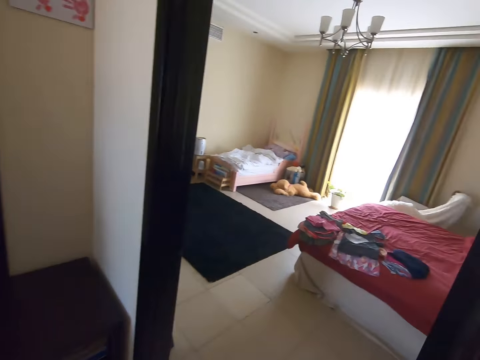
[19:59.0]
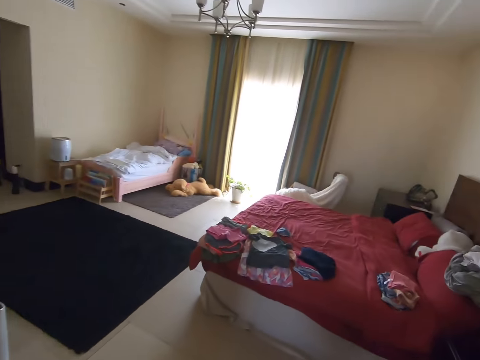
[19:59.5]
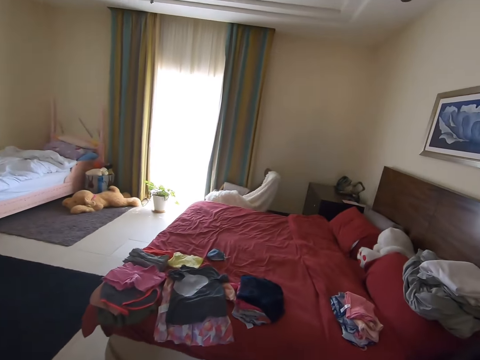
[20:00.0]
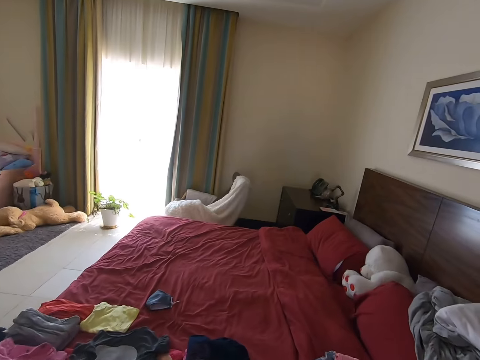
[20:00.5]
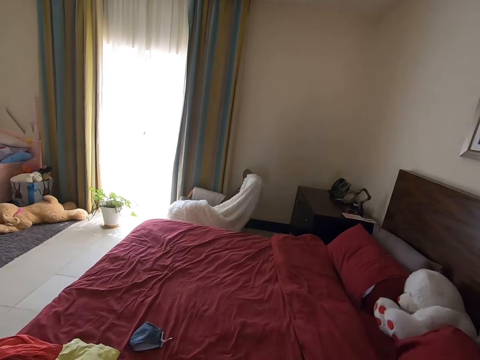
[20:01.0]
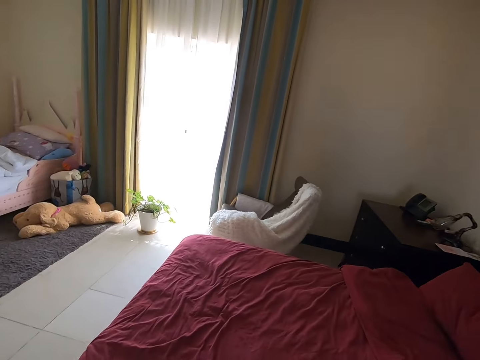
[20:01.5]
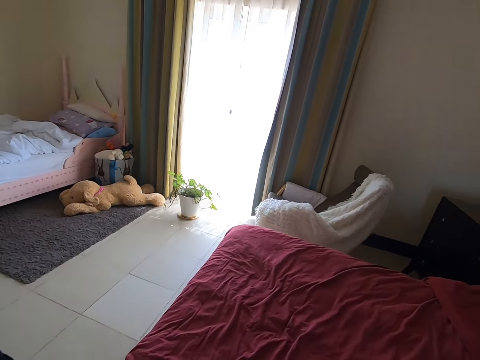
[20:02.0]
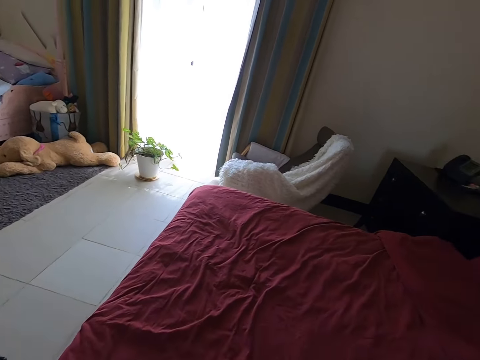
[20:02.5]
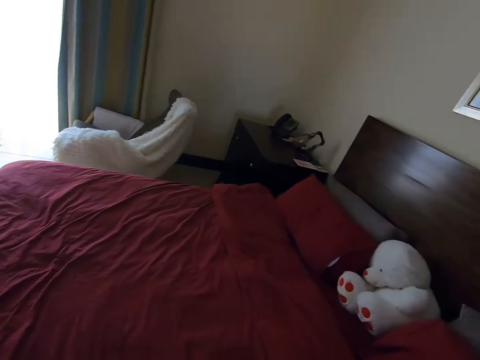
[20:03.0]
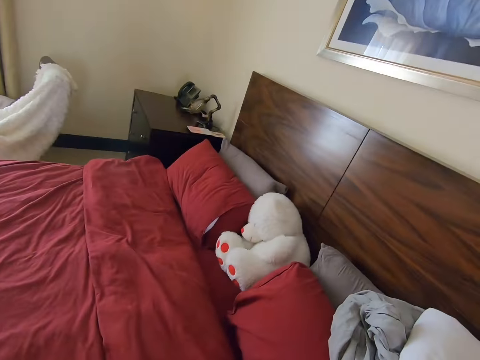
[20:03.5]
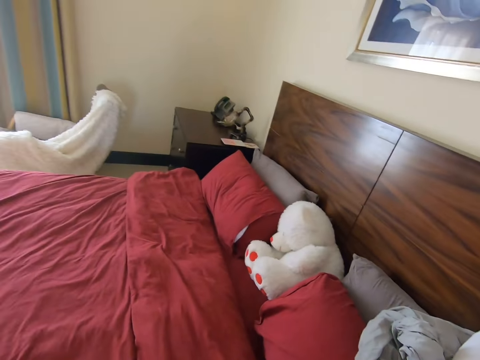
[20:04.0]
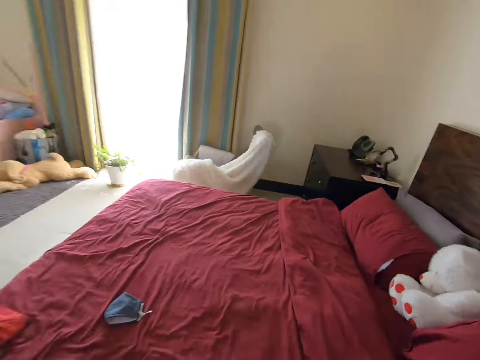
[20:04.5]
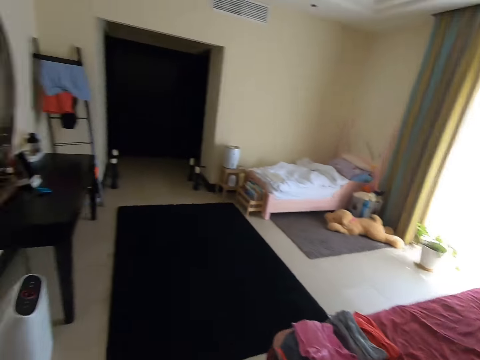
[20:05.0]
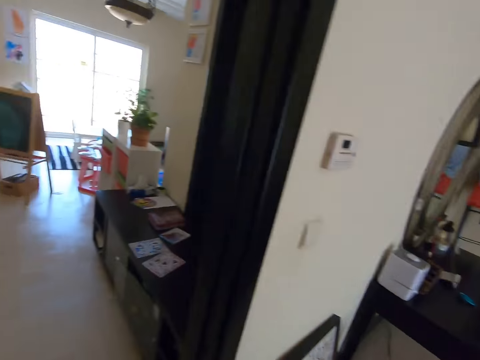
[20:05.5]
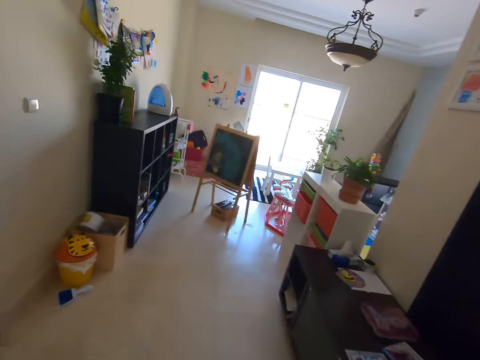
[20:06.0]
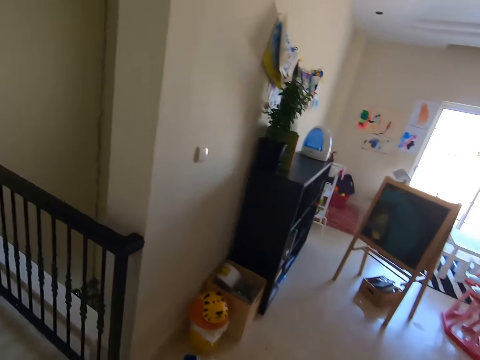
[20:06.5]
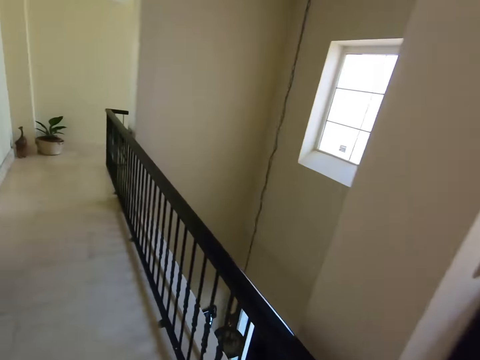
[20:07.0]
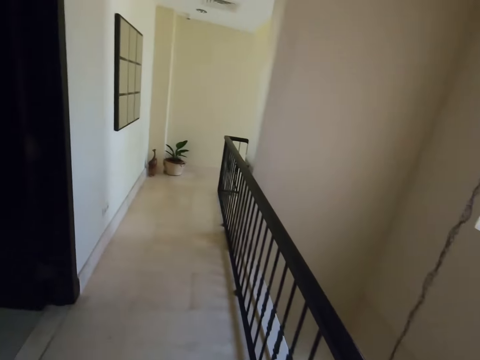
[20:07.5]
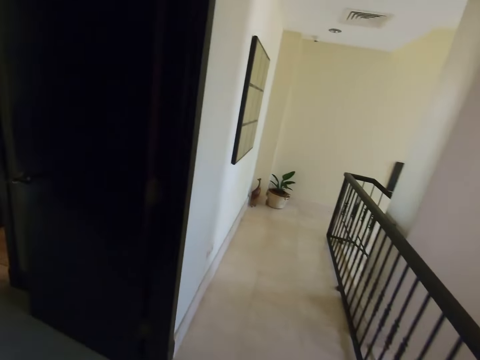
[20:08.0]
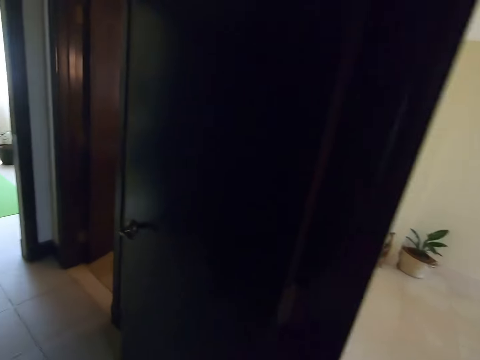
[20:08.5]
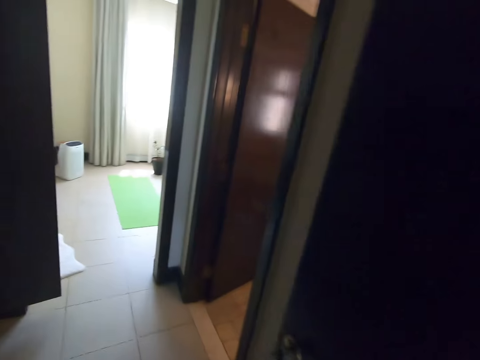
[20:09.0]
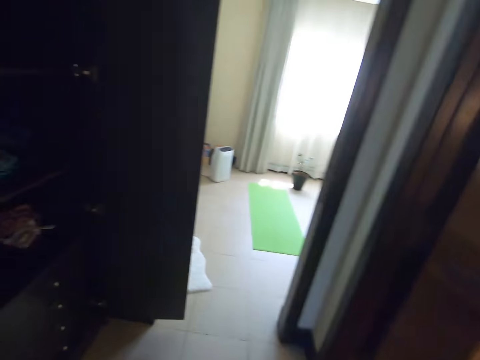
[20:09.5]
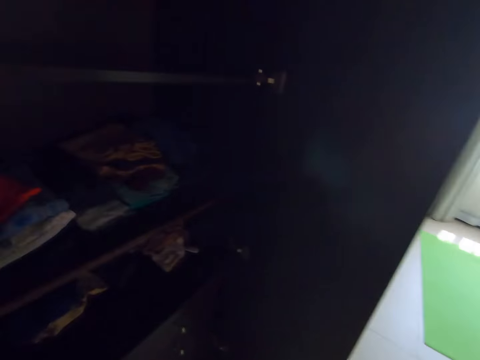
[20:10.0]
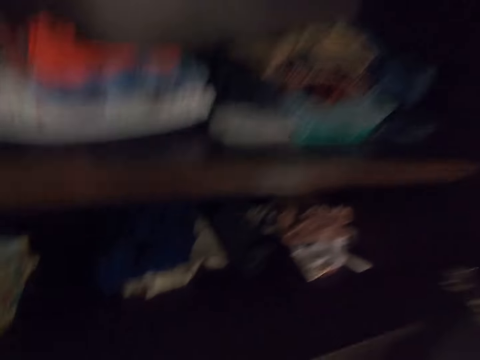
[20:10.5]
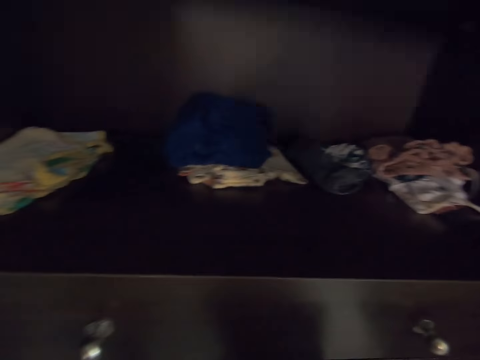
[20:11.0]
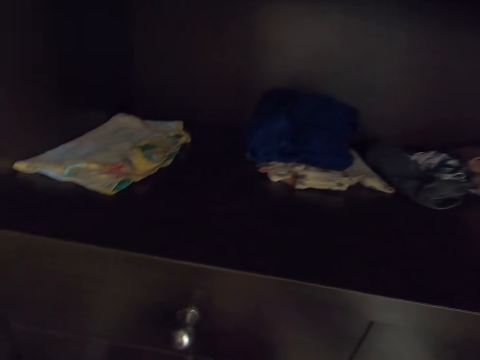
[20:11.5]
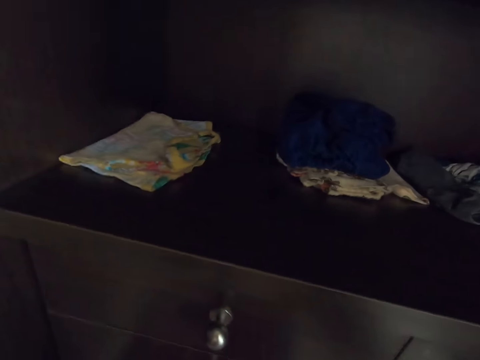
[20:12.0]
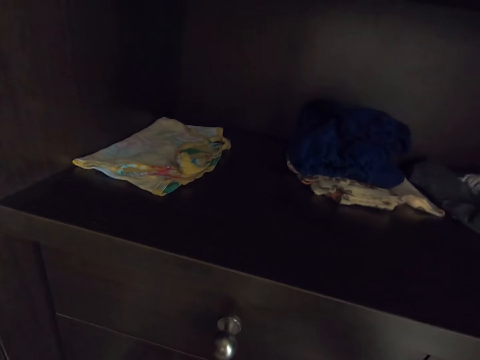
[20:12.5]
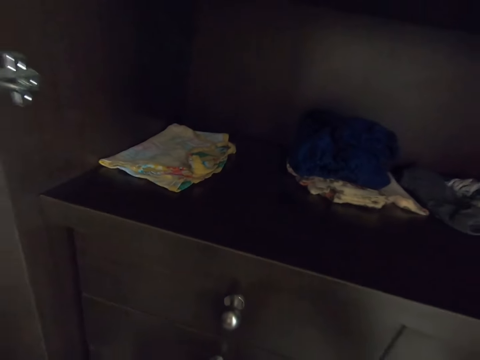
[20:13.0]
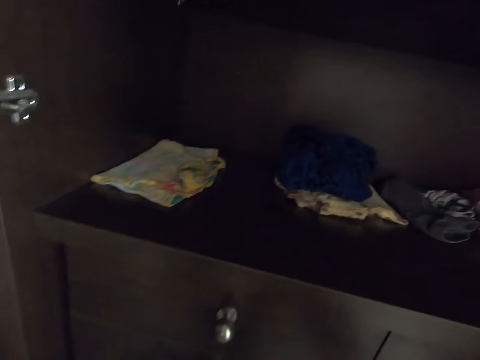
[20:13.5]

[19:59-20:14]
The camera wearer turns around and walks around.

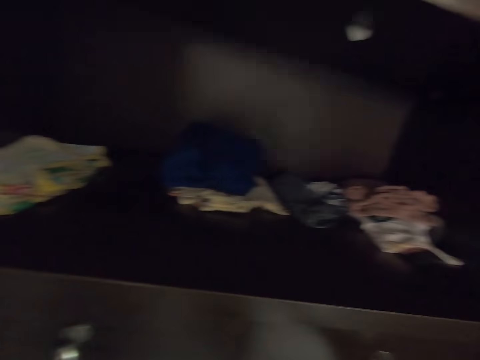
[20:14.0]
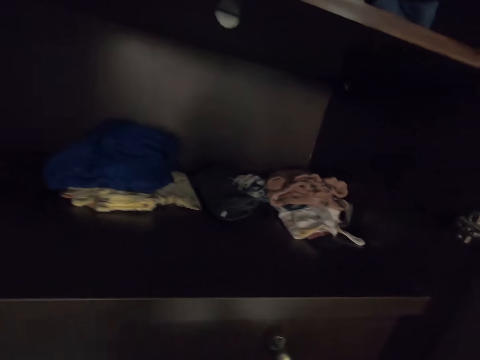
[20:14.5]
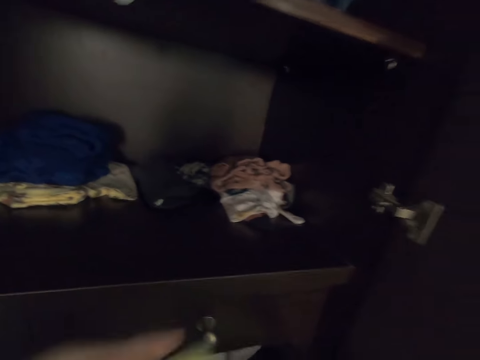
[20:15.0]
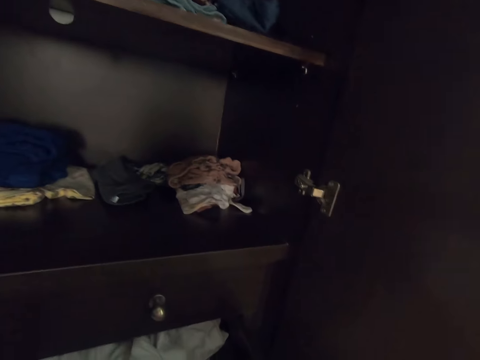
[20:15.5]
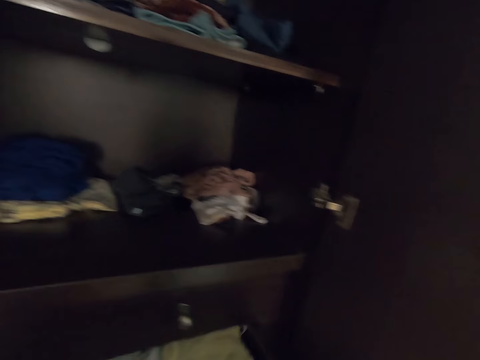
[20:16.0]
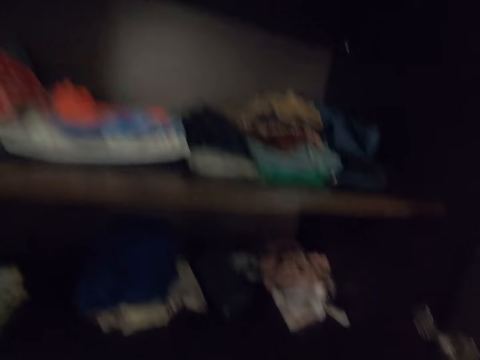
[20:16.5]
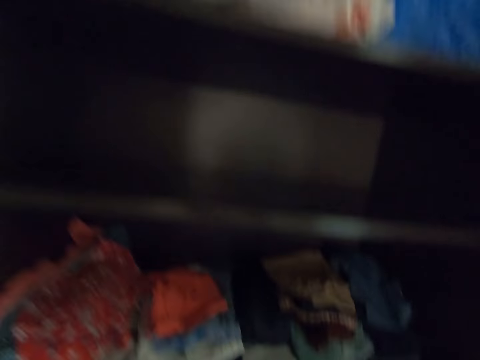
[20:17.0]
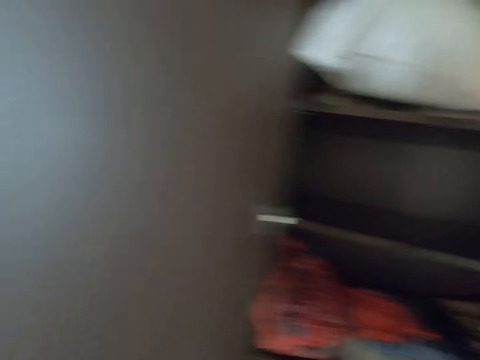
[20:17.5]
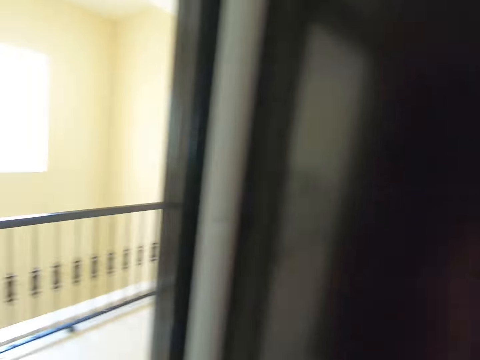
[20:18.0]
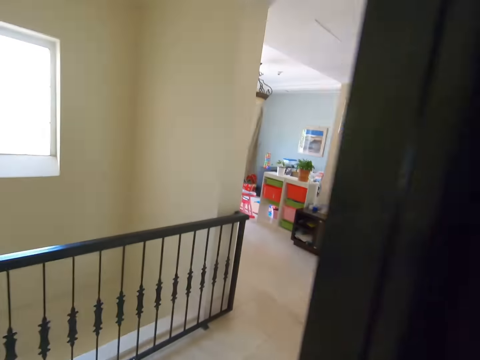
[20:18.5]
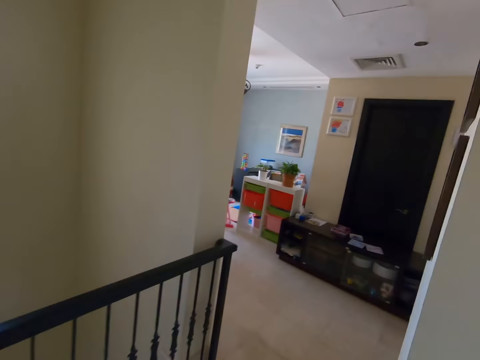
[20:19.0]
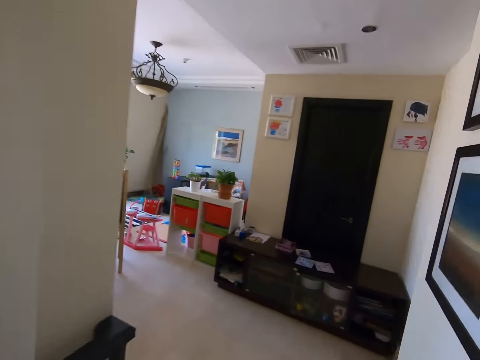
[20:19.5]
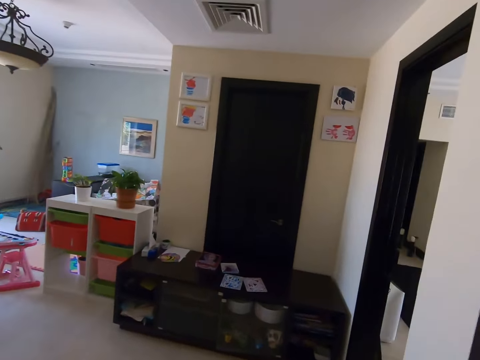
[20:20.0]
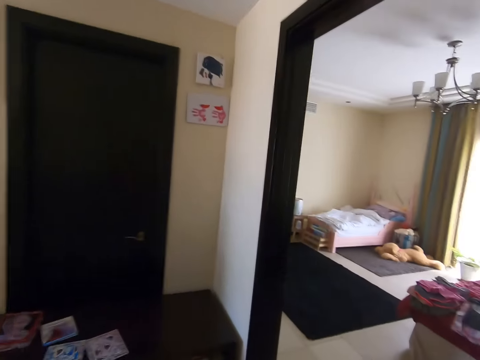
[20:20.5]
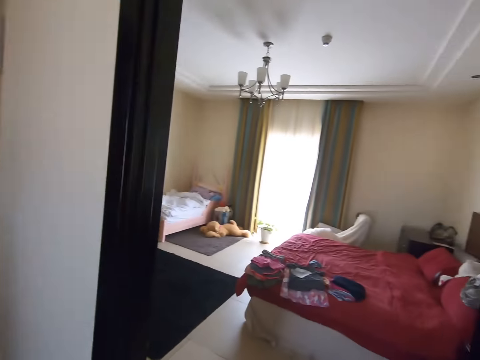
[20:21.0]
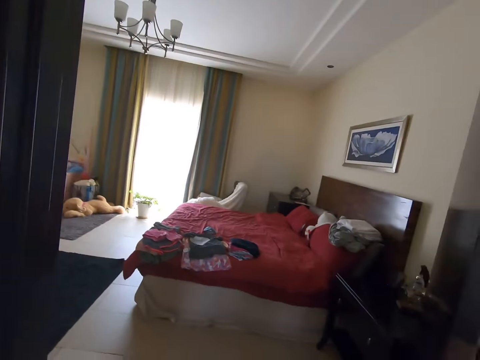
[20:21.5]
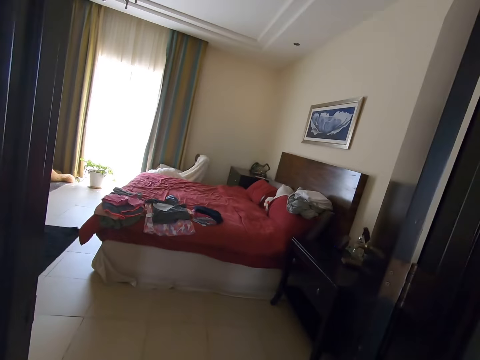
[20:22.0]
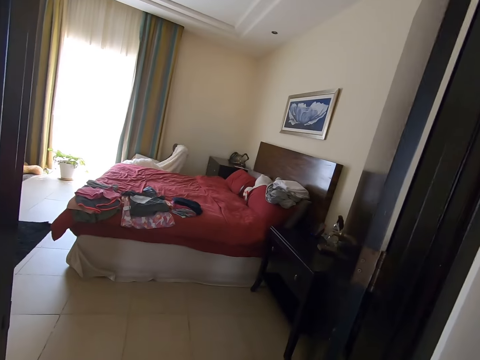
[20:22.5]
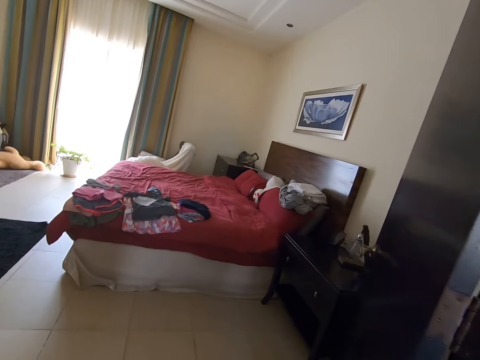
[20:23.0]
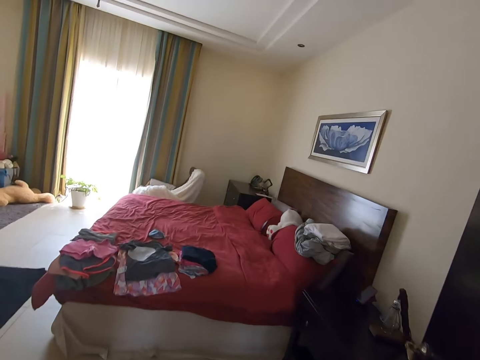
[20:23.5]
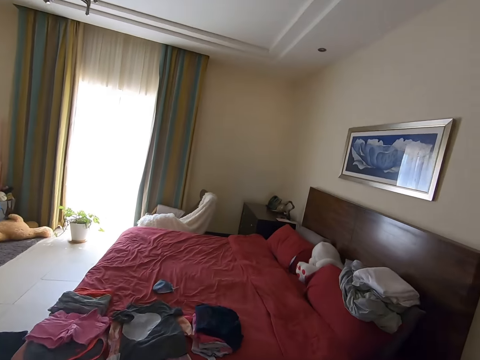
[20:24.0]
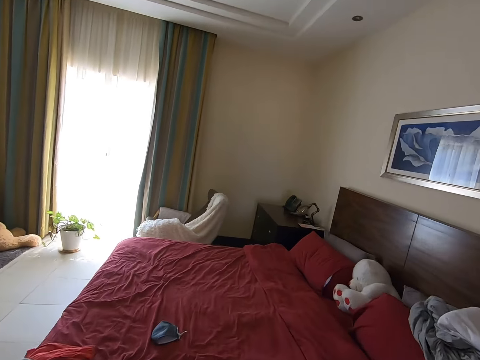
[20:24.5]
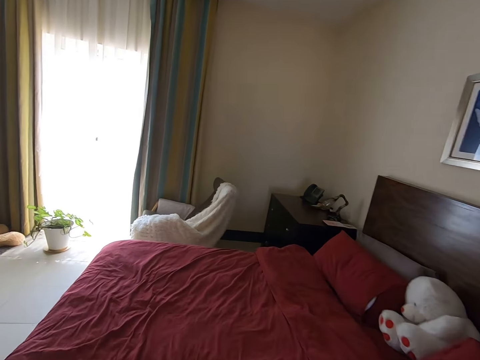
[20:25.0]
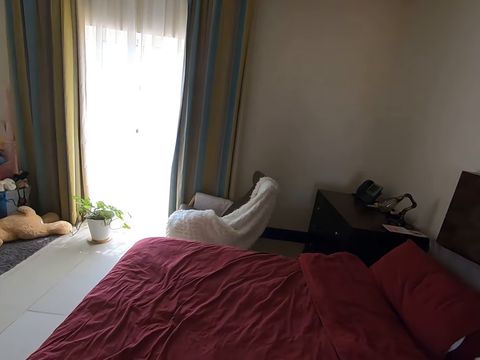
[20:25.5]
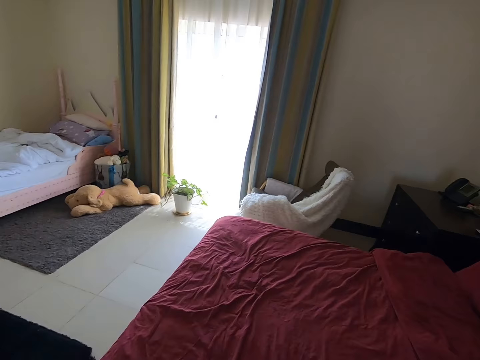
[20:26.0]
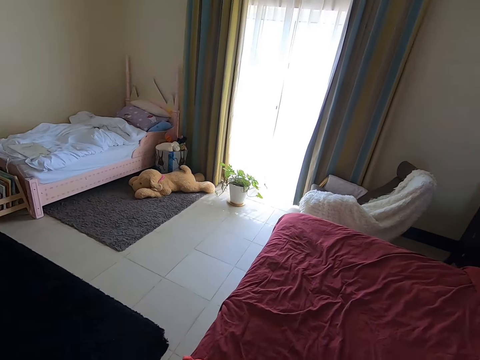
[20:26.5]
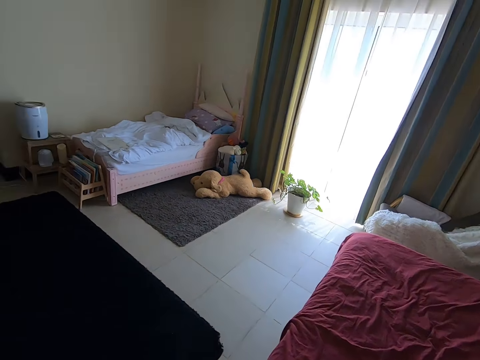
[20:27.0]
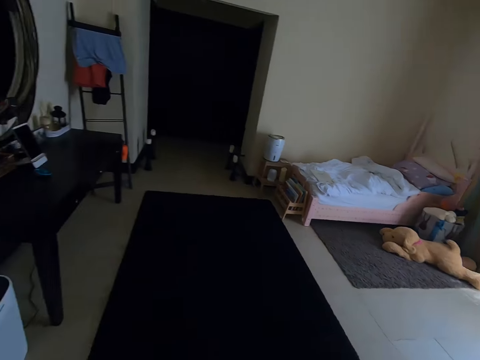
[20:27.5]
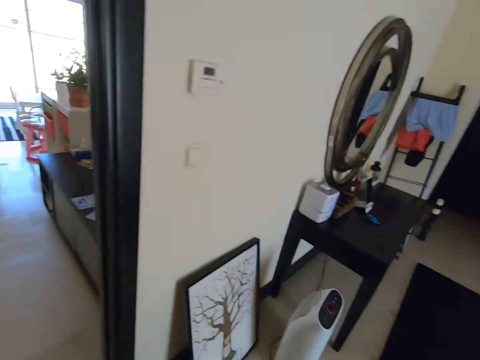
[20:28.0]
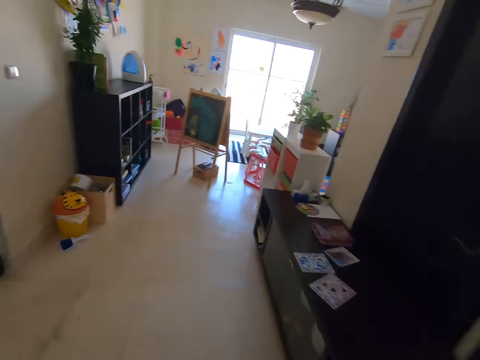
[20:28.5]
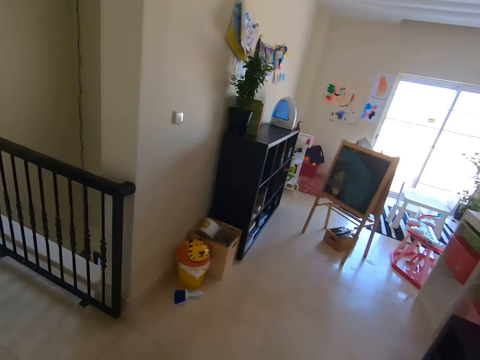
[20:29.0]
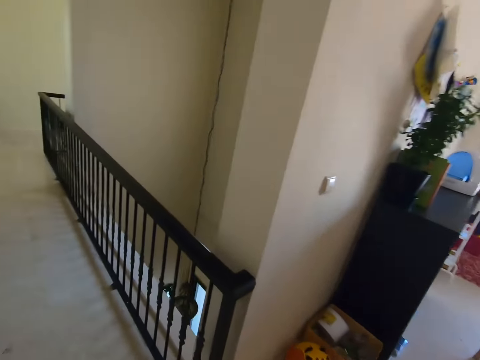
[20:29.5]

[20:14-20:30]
The camera wearer puts clothes inside the wardrobe. They turn to the side and walk around the room. They turn around and walk around.
